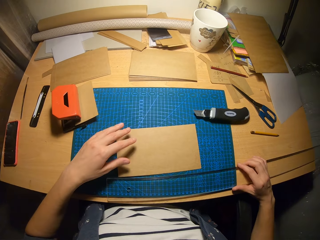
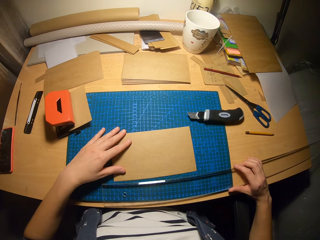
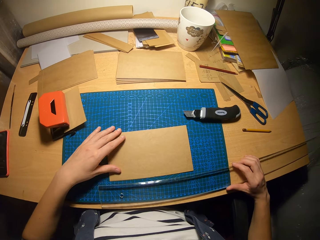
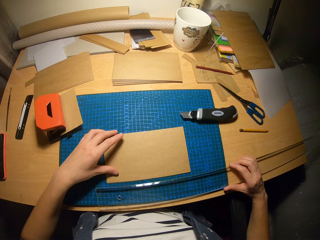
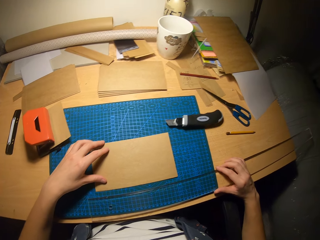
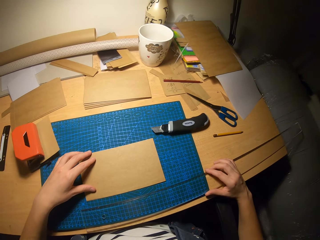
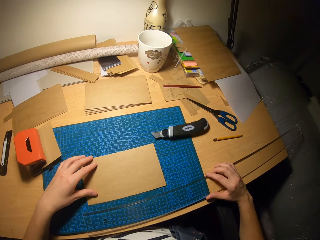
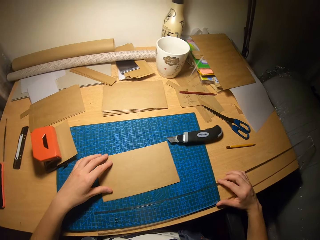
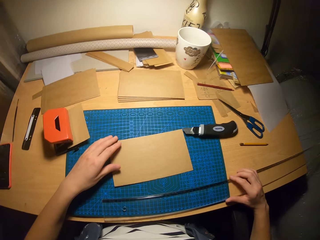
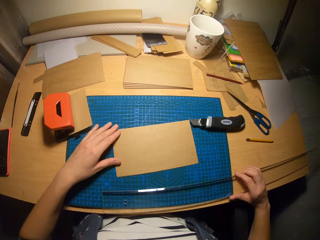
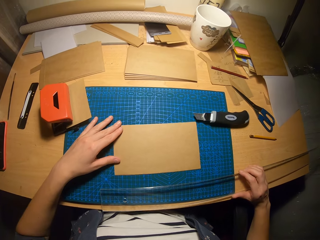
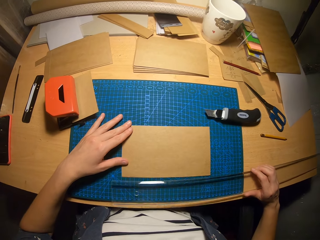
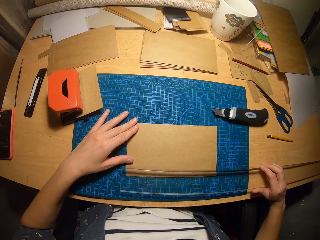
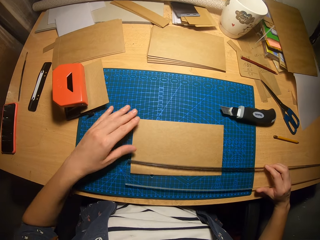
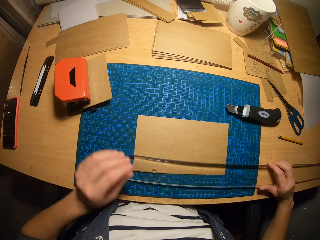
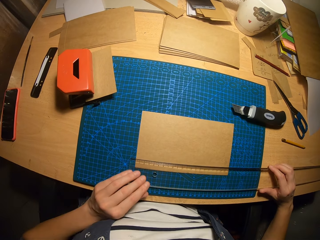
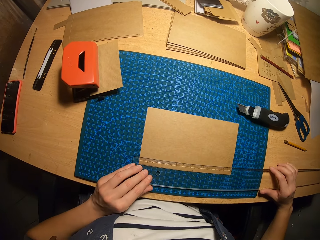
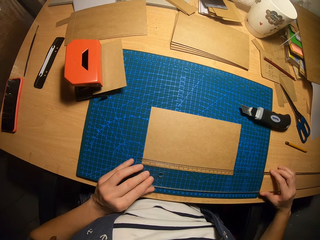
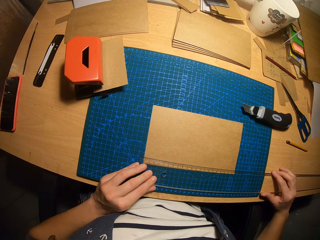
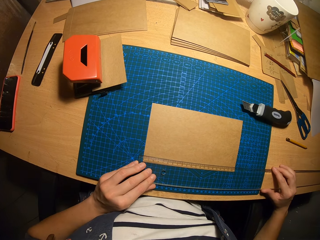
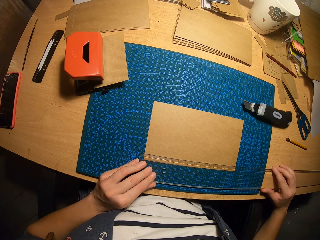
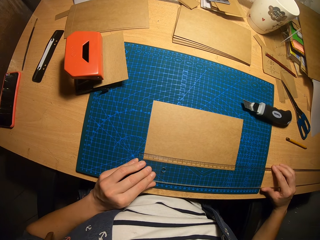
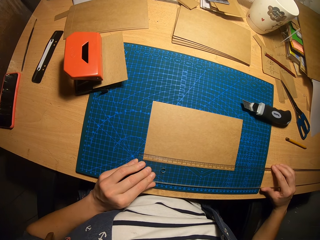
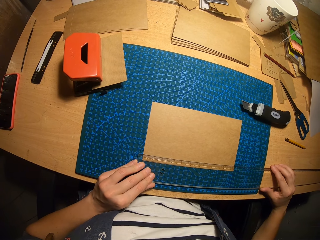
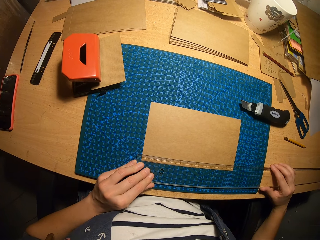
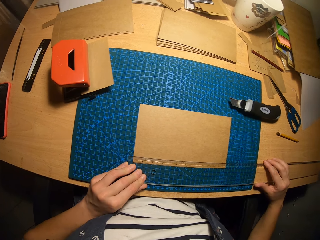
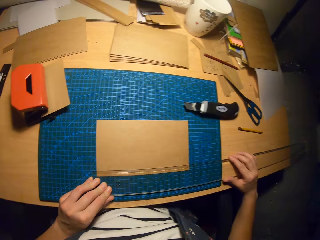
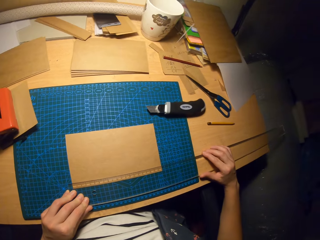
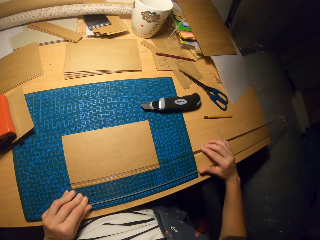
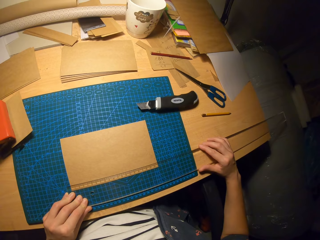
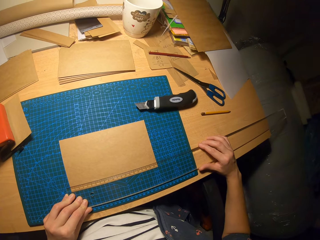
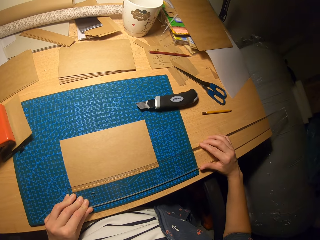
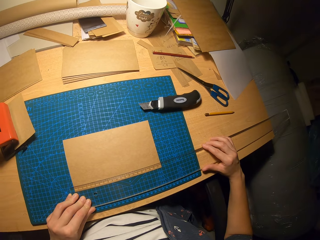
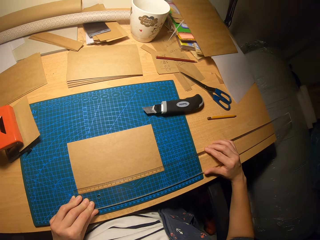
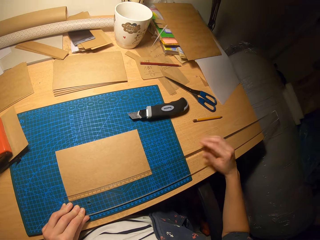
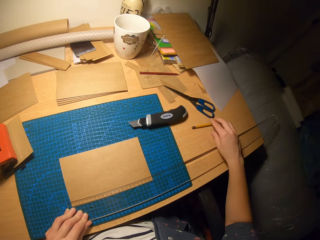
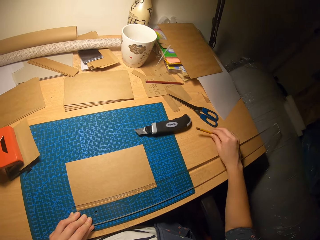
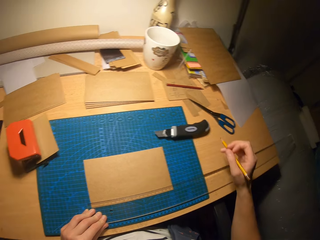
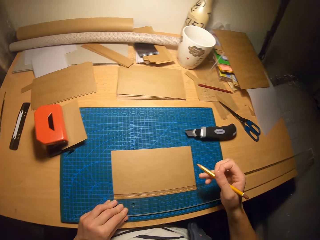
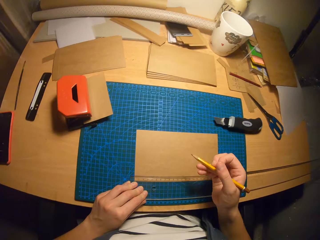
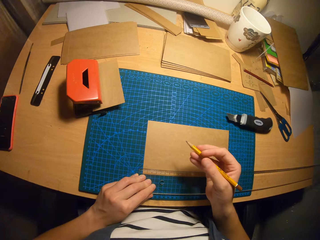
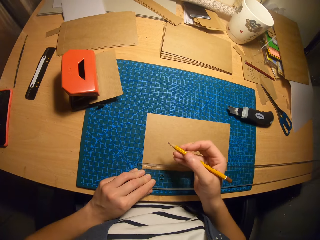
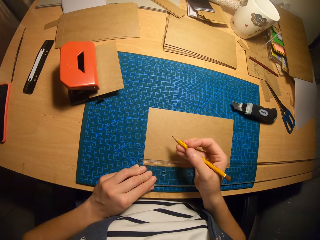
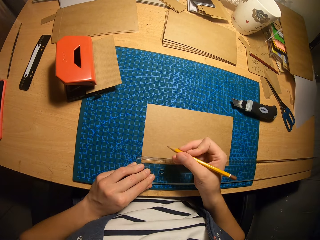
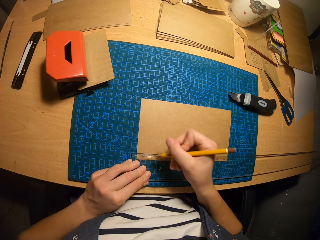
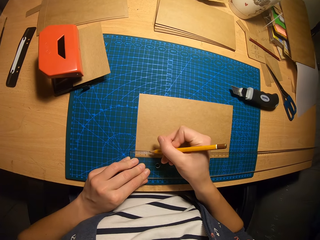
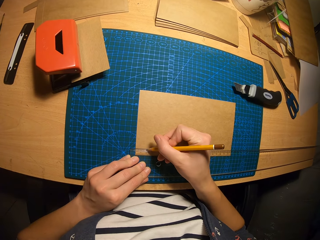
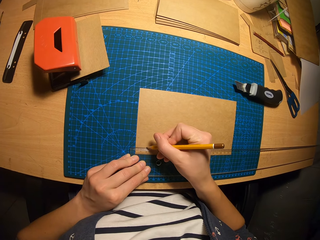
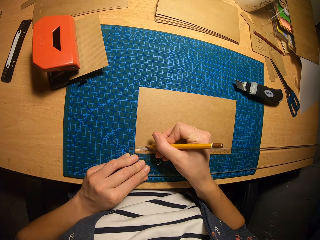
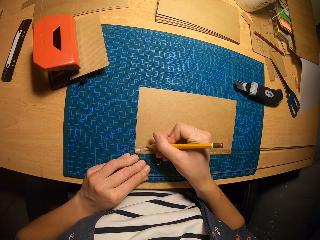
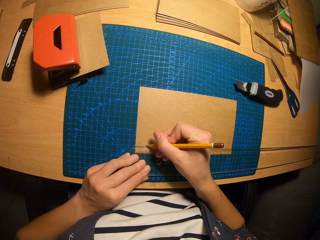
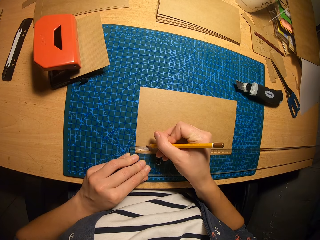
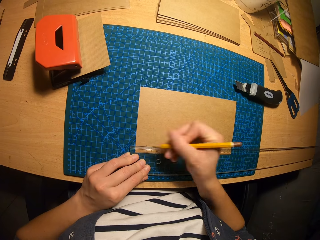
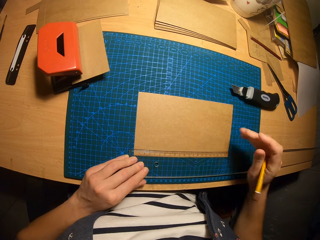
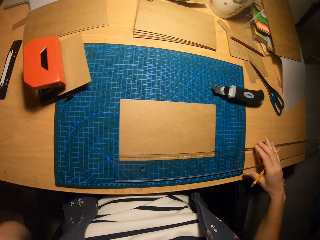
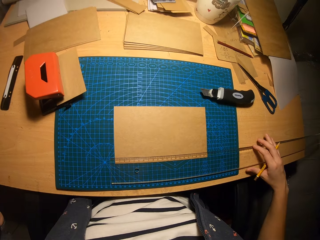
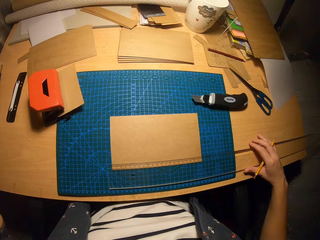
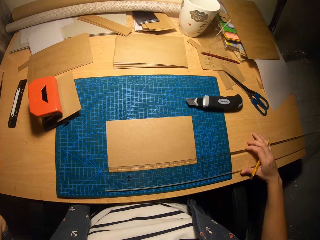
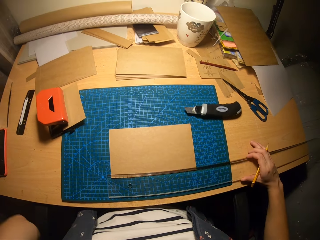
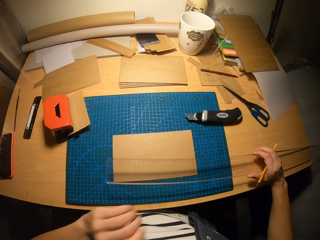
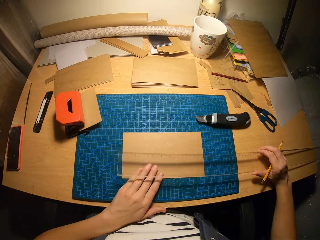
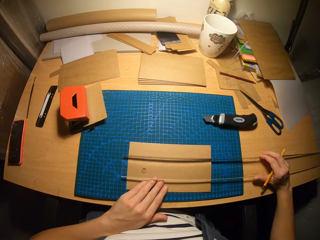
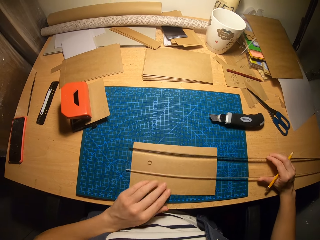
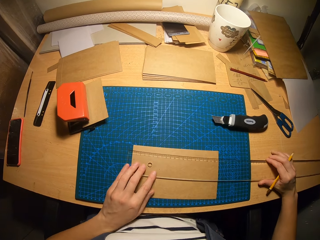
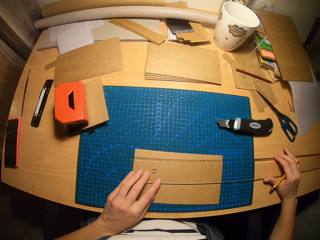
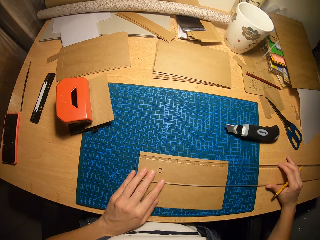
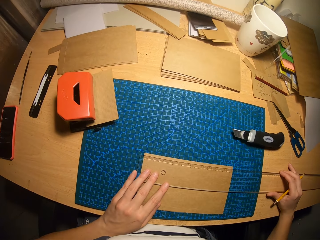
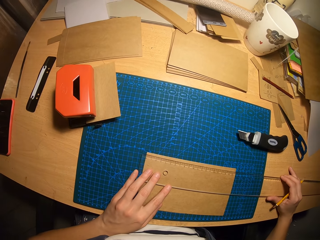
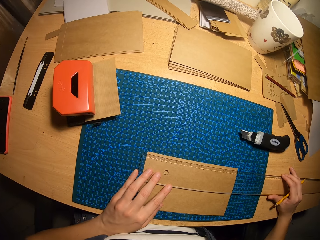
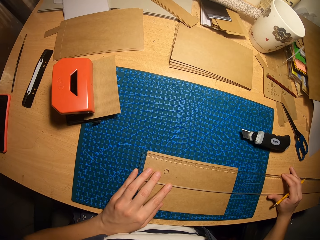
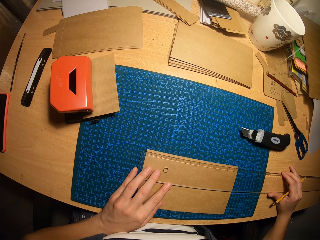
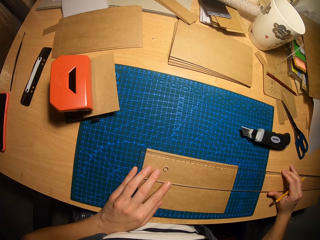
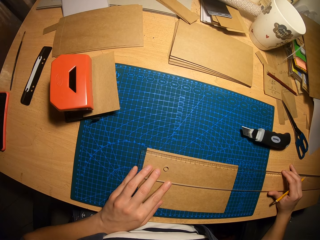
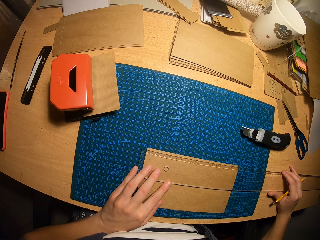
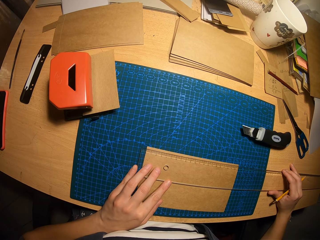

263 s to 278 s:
The camera wearer picks up the ruler from the table with his right hand. He puts the paper on the drawing mat. He adjusts the carton paper on the table and places the ruler on the carton paper. He picks up the pencil from the table and marks a point on the carton paper with the pencil. He adjusts the carton paper and ruler on the table and puts the ruler on the paper.

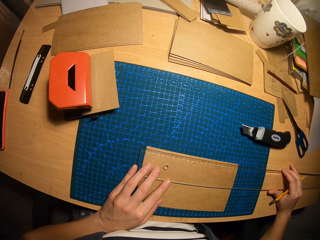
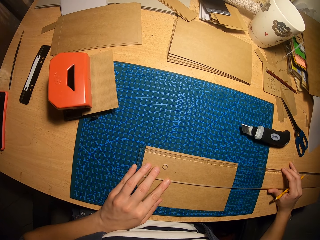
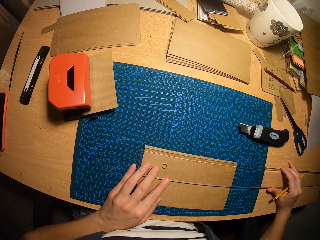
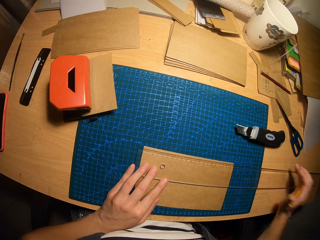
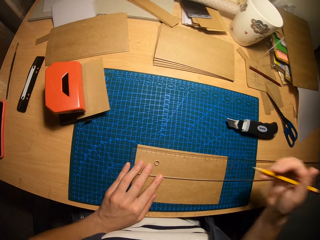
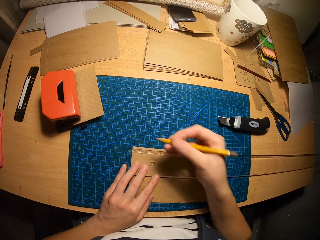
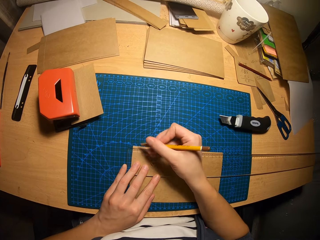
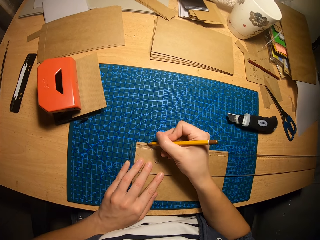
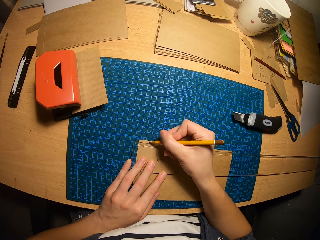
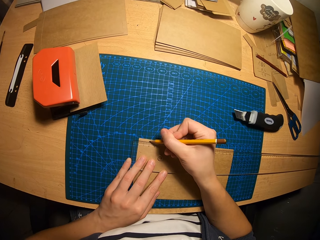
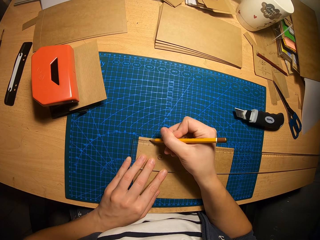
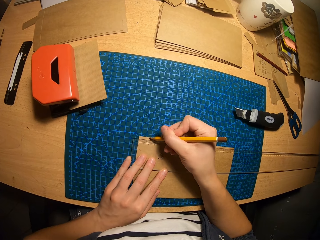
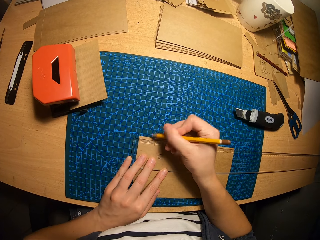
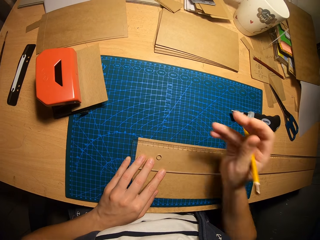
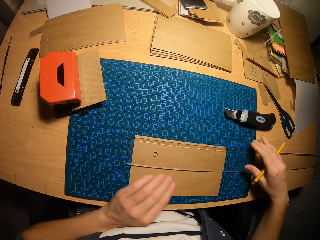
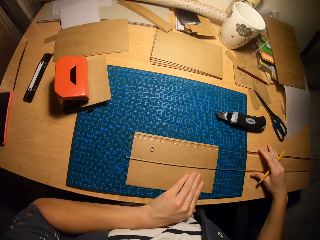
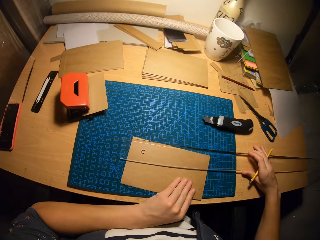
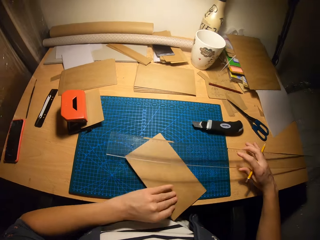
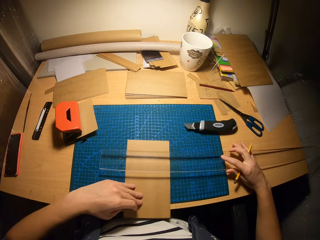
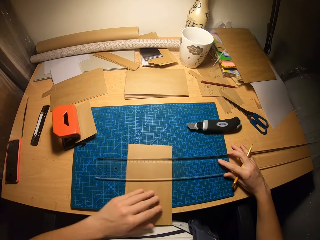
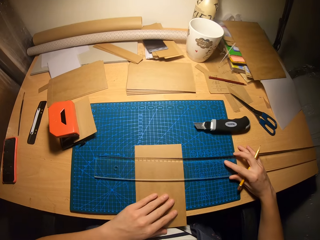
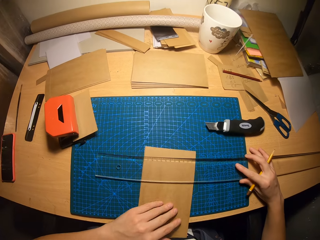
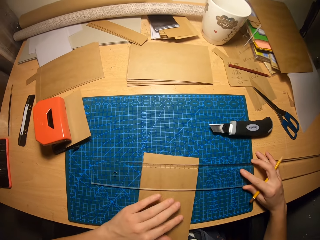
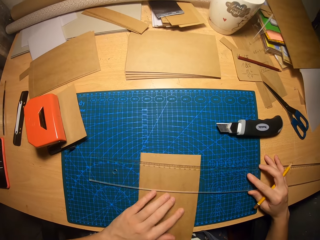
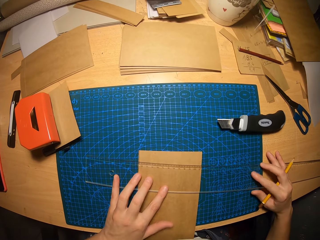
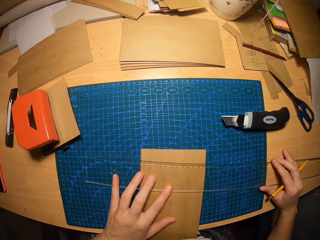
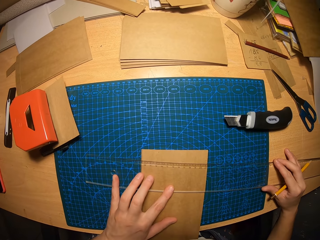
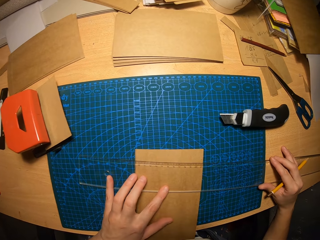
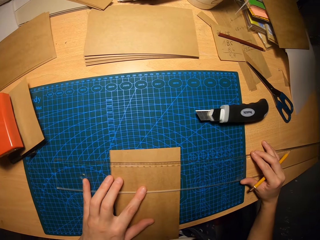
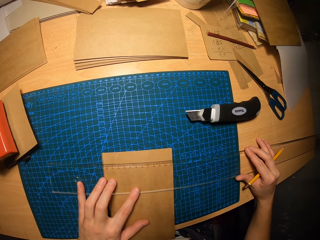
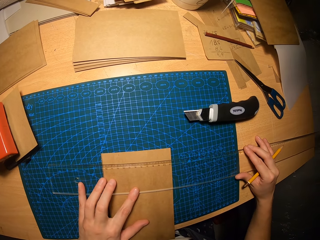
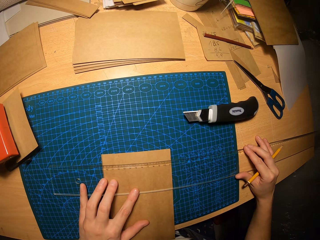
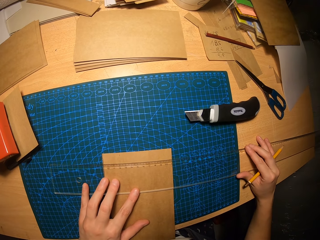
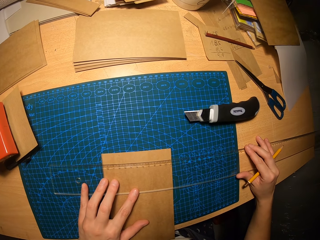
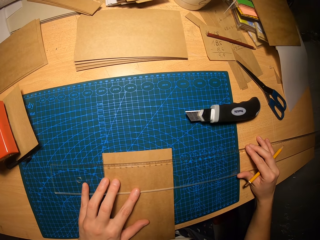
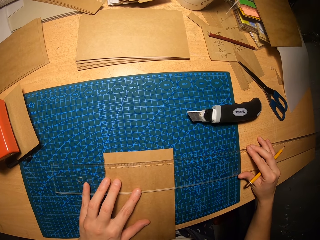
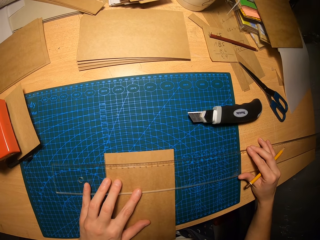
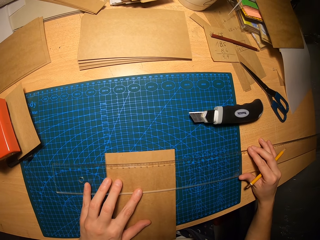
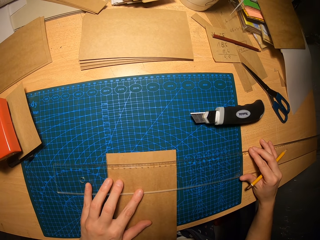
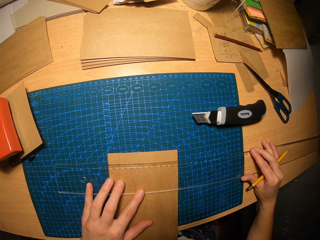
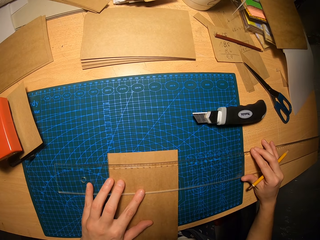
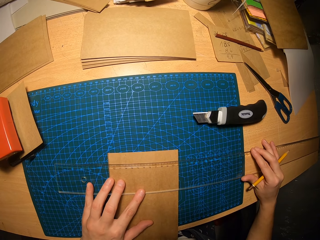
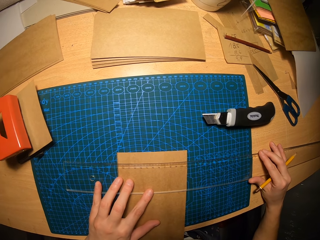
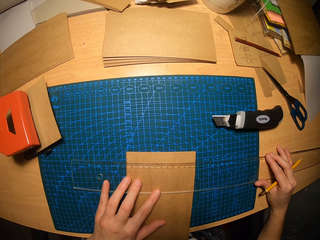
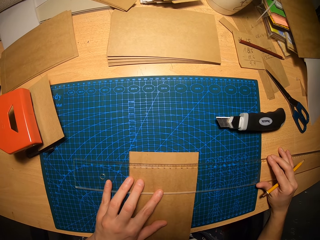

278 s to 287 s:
The camera wearer marks a point on the carton paper with the pencil. He turns the carton paper vertically on the table with his left hand, picks the ruler from the table with his right hand, and places the ruler on the carton paper.
